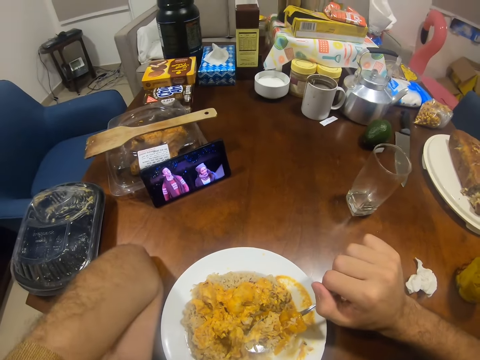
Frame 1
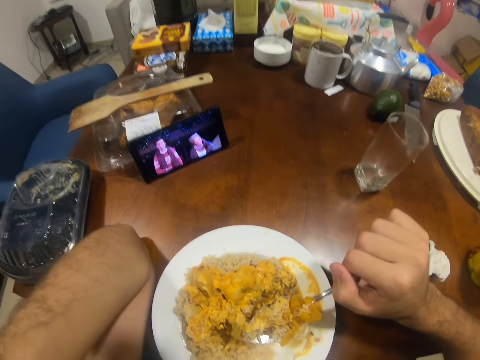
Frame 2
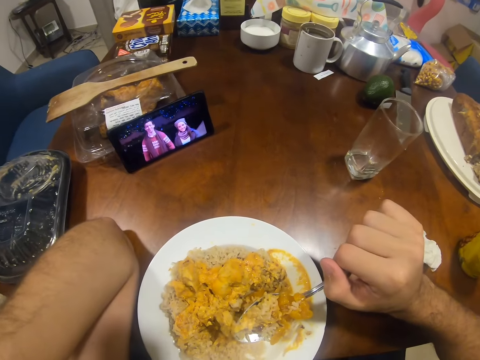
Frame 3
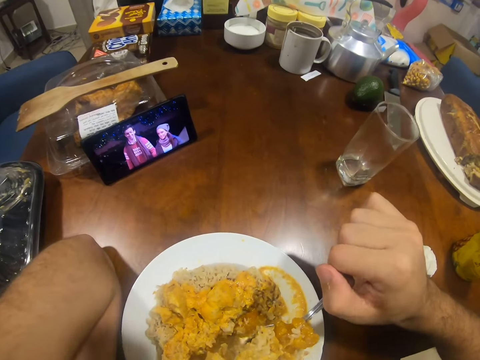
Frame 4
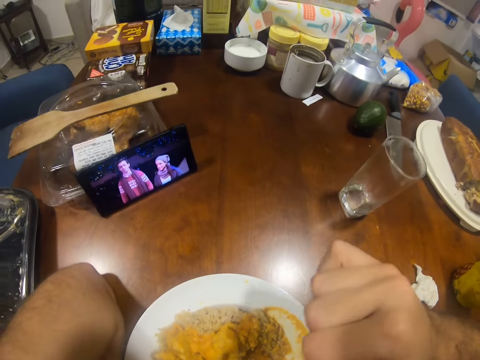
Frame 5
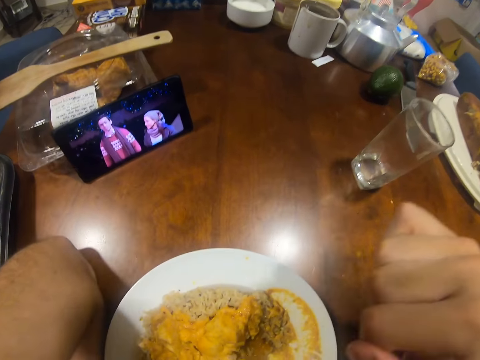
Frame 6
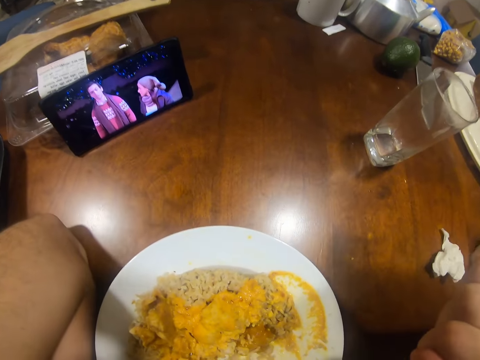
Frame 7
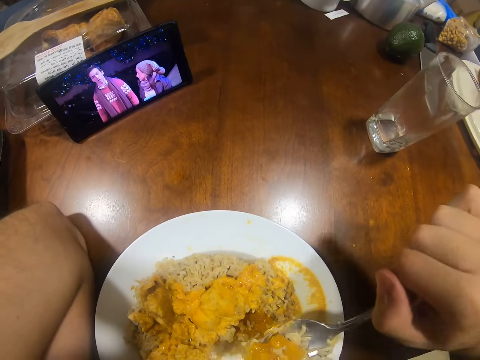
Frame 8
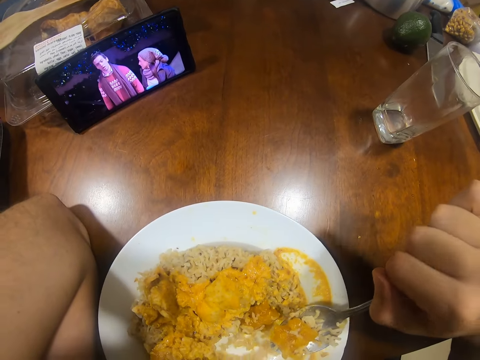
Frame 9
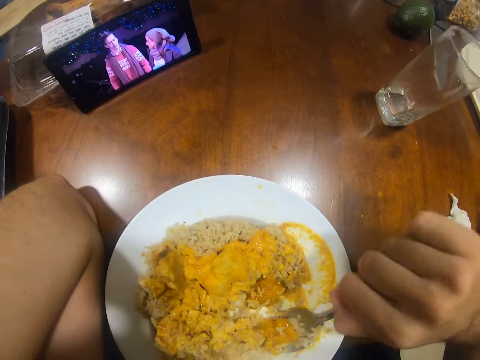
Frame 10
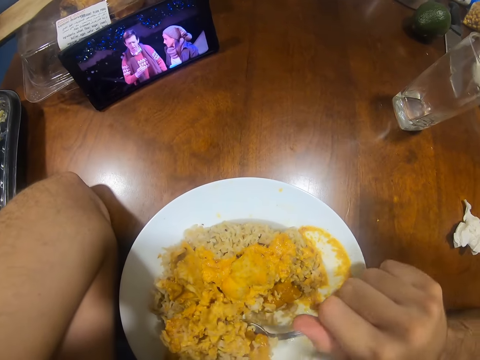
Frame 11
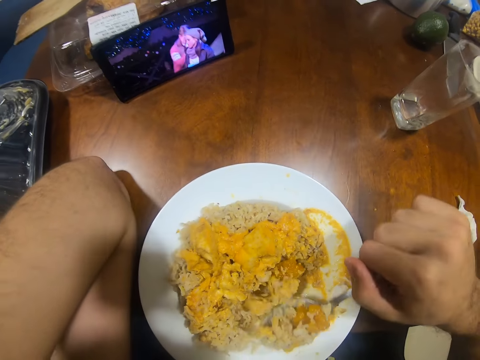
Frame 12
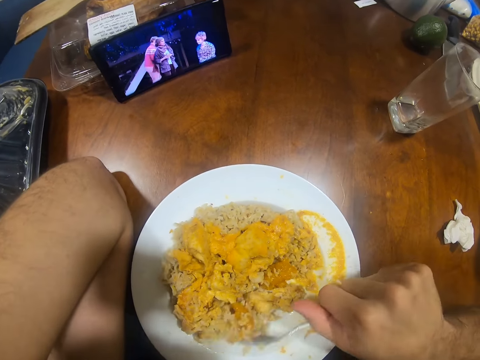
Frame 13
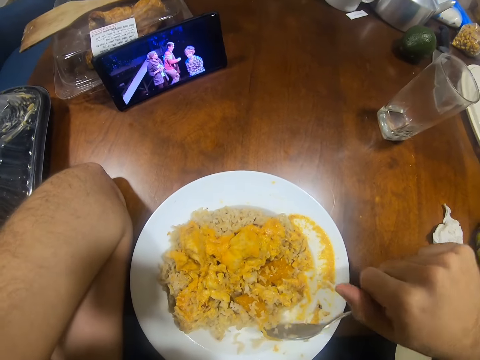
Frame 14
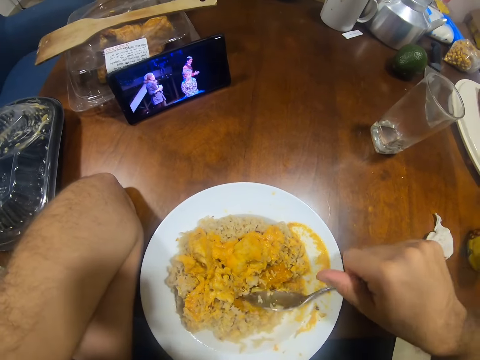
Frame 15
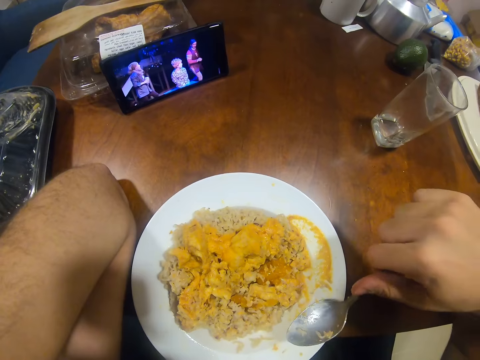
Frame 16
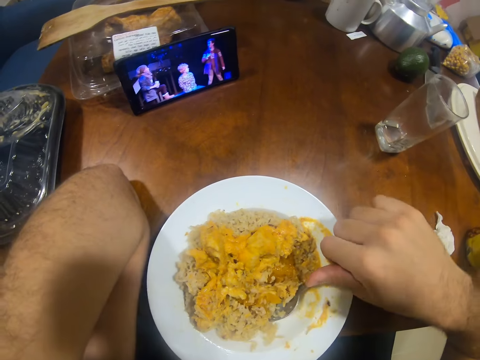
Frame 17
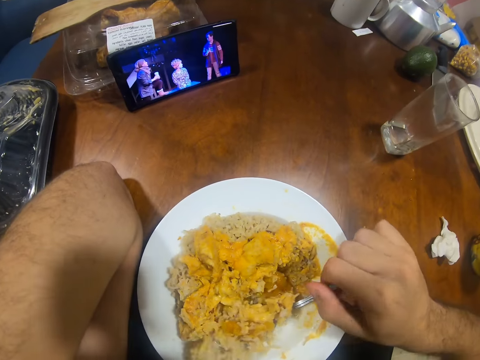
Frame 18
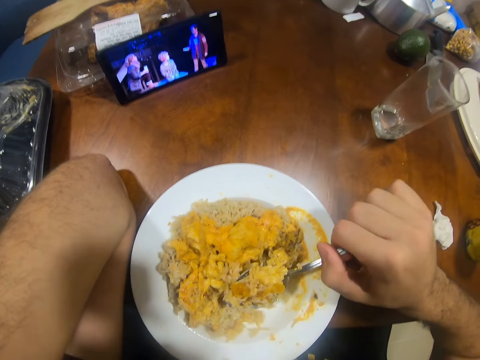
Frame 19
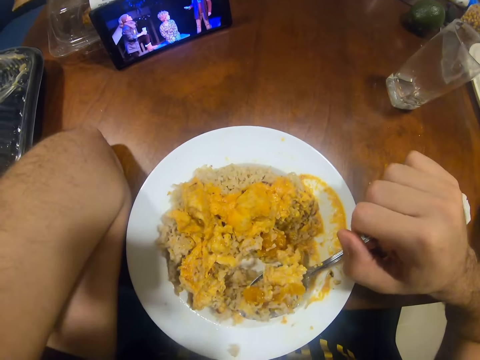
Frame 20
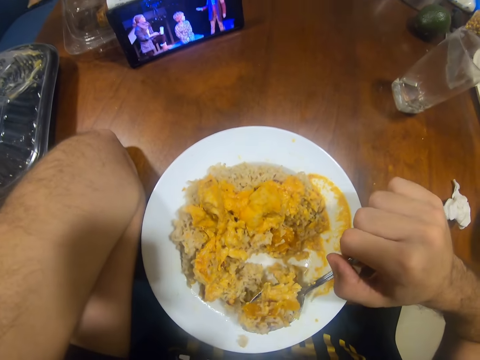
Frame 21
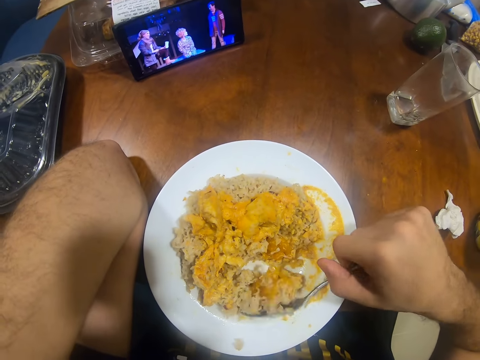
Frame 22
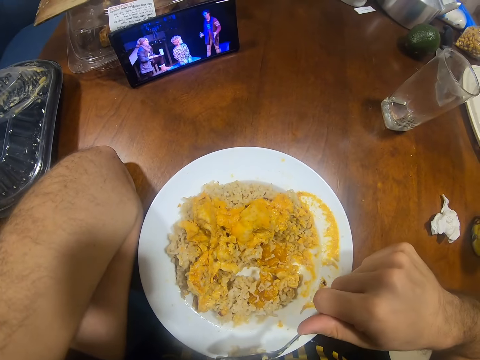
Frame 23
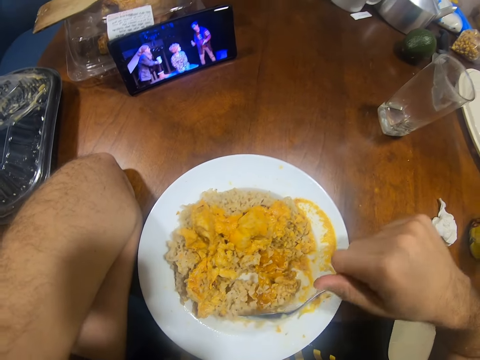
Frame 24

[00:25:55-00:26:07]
The camera wearer watches the video in the phone. They eat the food. They scoop food with the spoon. They watch the video in the phone.

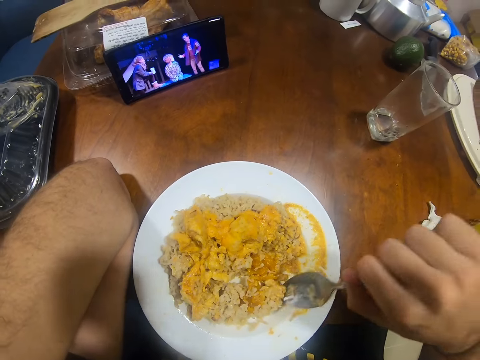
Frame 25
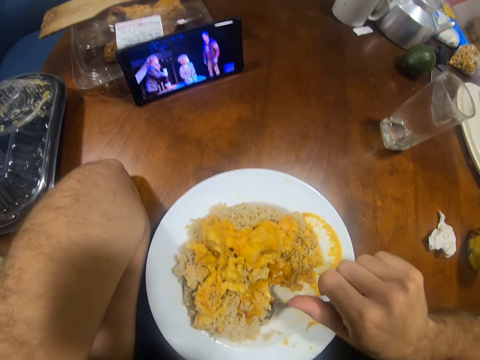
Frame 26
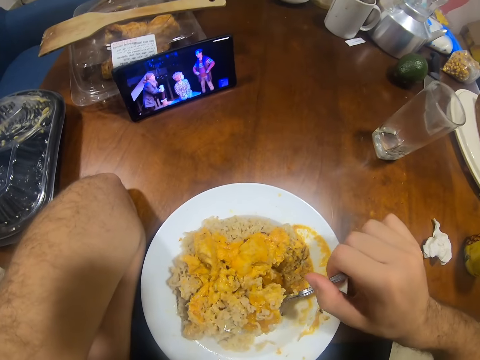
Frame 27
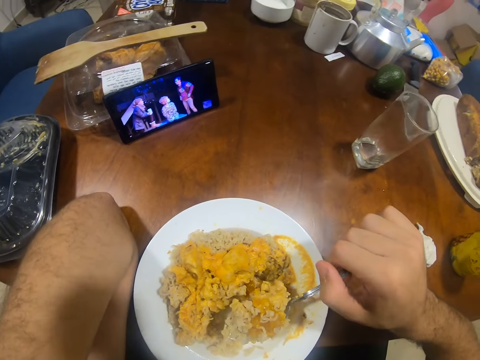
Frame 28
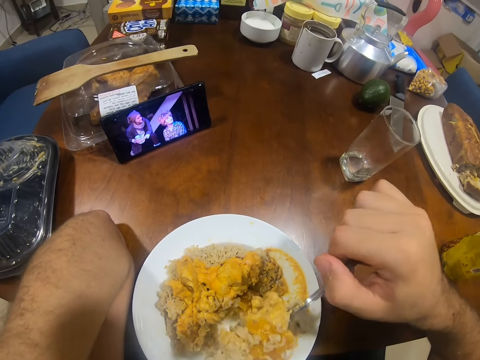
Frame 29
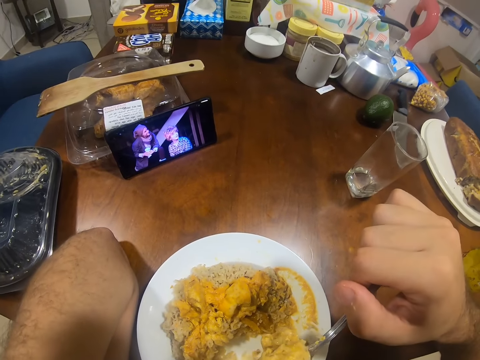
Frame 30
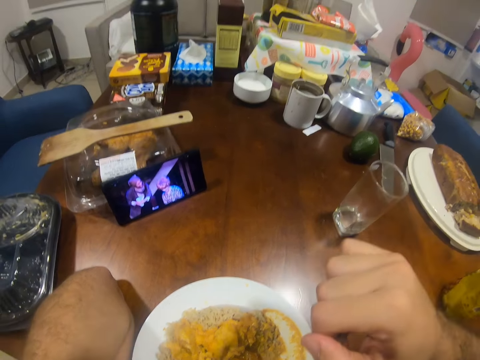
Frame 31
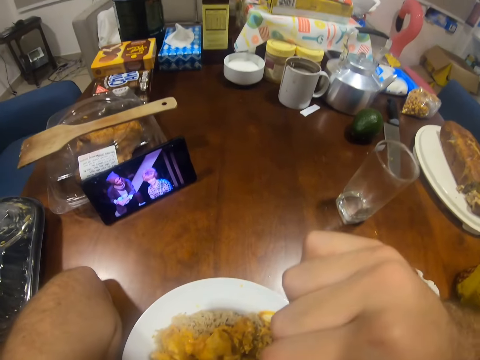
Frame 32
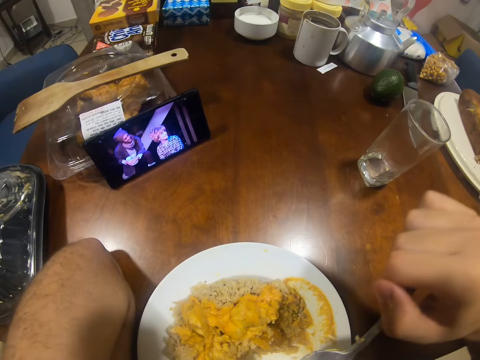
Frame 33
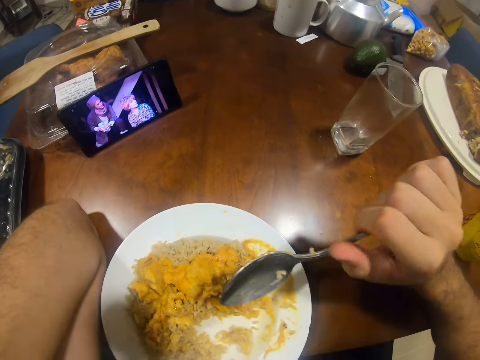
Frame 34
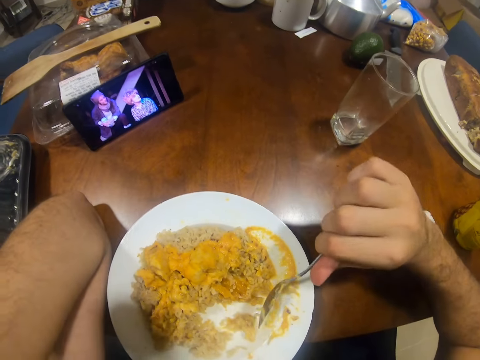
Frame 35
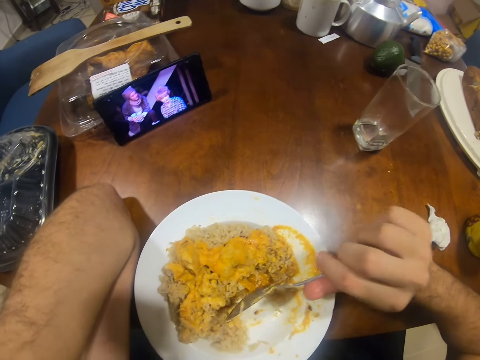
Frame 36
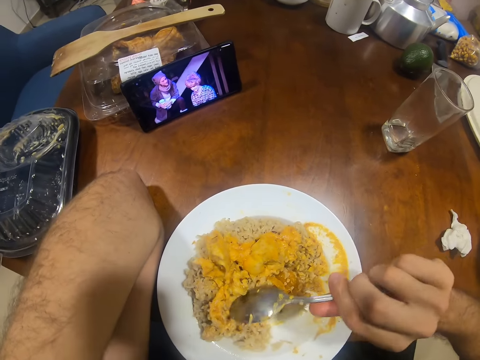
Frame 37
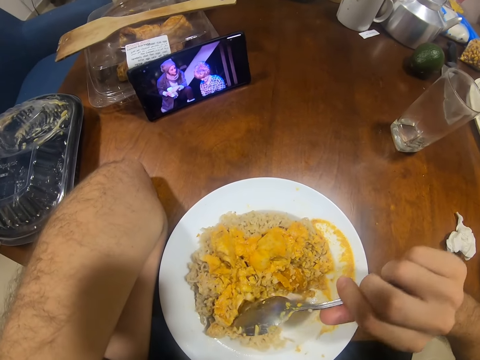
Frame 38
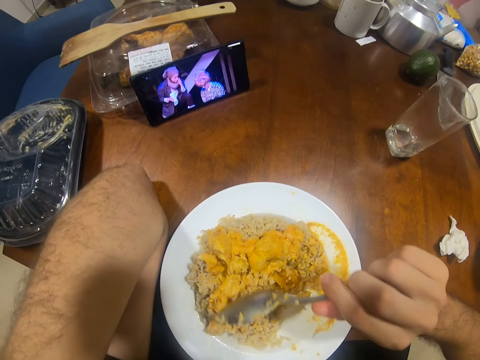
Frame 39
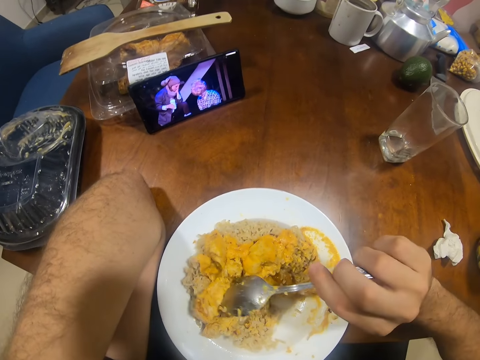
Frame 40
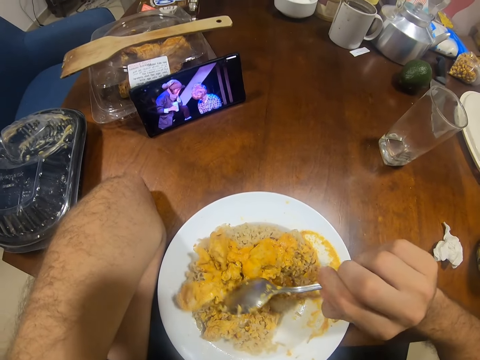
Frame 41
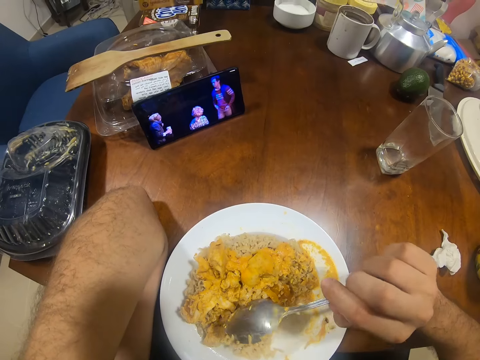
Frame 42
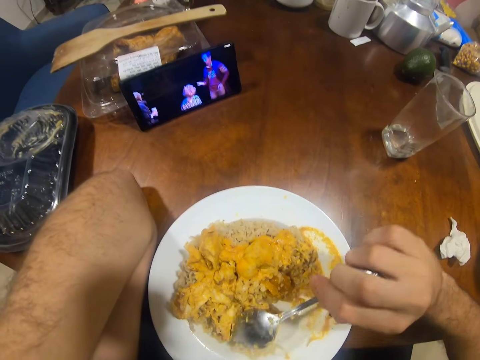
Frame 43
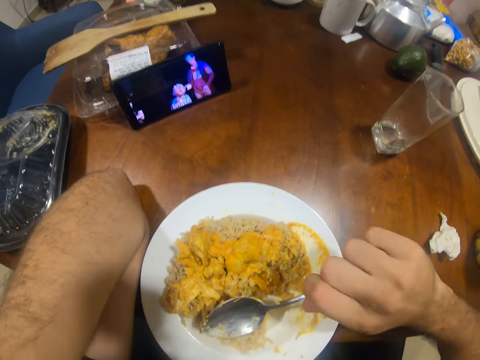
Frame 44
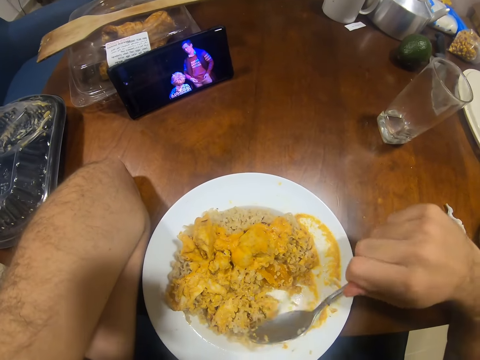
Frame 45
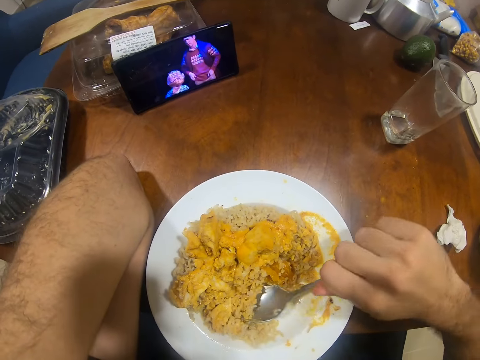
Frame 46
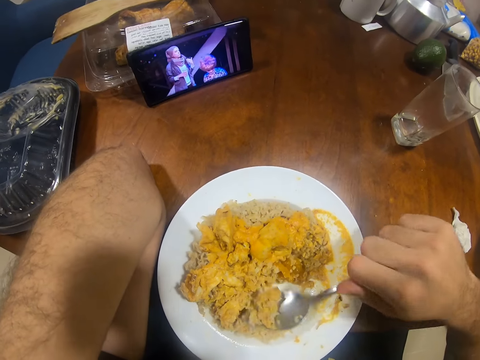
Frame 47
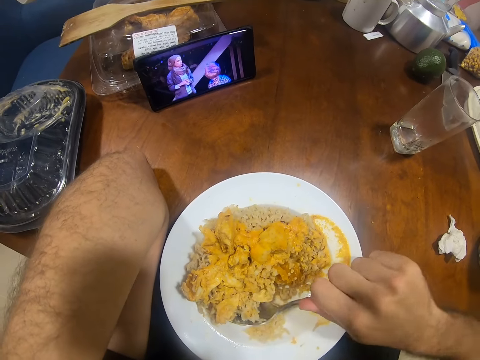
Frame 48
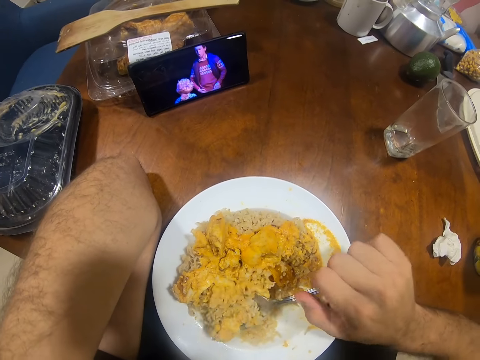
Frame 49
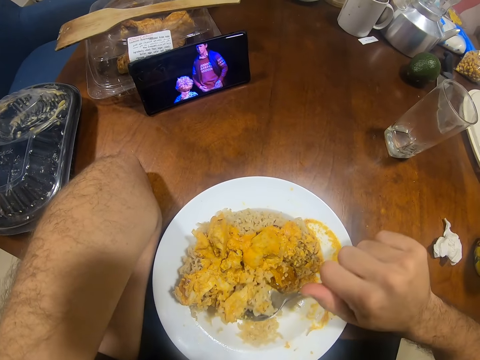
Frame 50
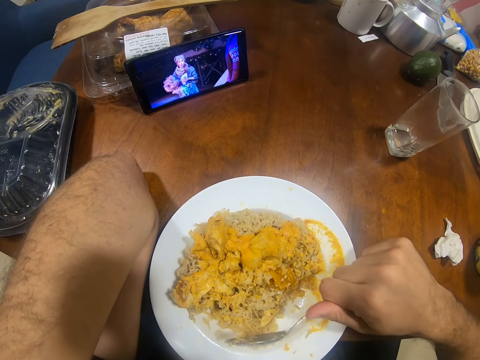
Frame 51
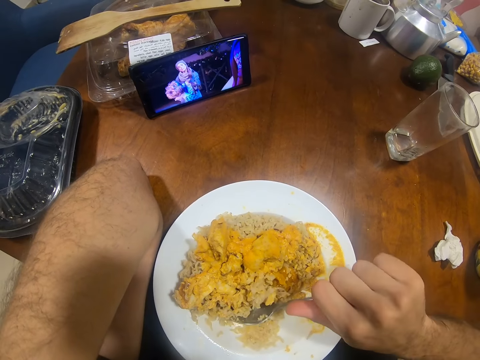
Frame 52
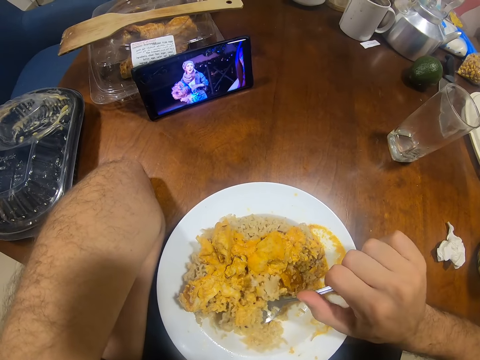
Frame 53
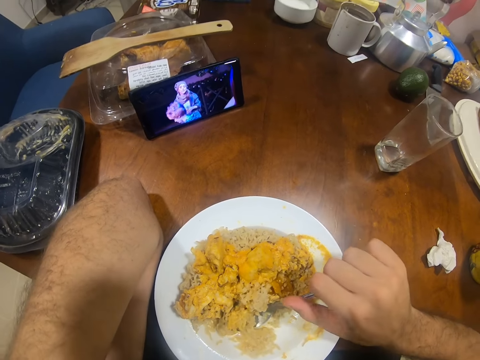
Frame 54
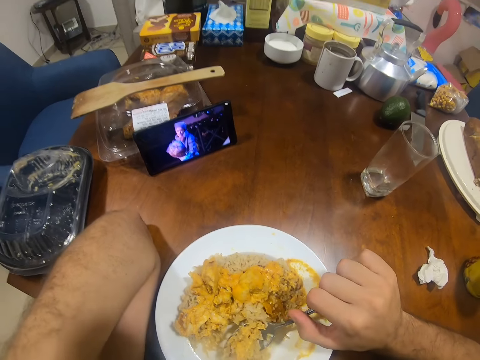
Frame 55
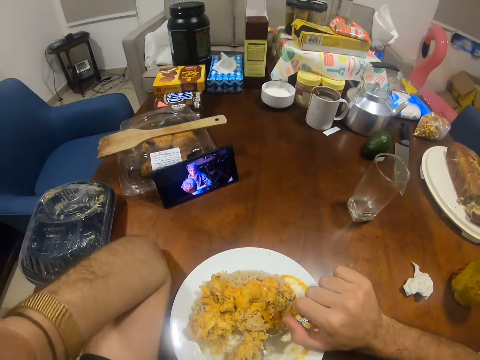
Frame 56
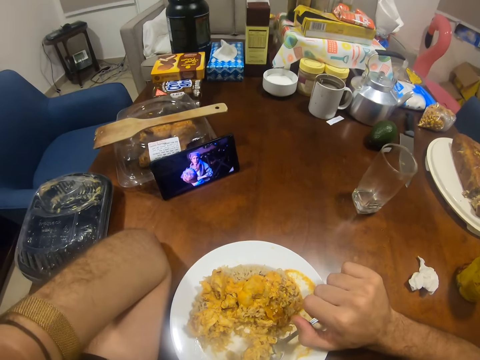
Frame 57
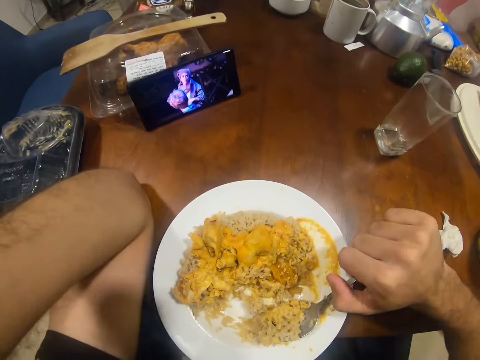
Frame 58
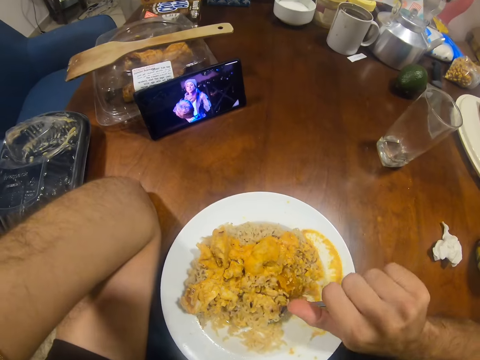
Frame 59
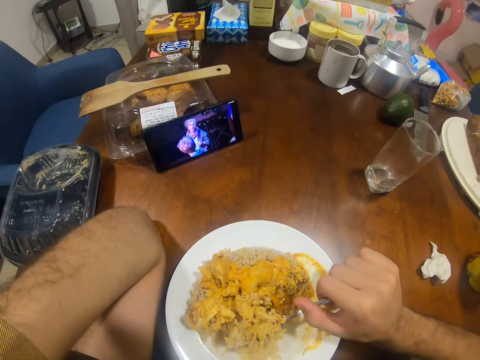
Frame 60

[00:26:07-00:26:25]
The camera wearer scoops food with the spoon. They eat the food. They watch the video in the phone. They scoop food with the spoon. They watch the video in the phone. They scoop food with the spoon.
